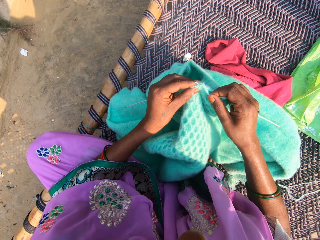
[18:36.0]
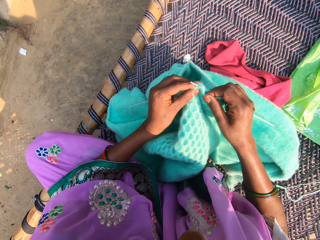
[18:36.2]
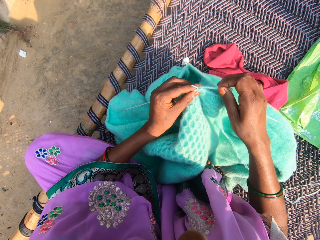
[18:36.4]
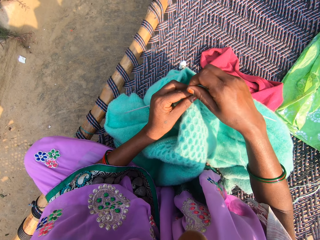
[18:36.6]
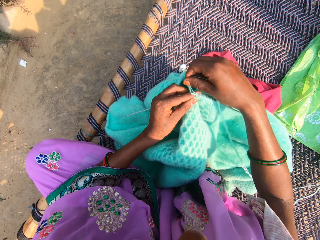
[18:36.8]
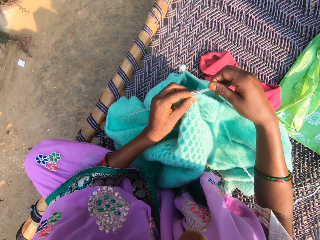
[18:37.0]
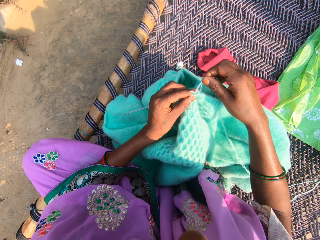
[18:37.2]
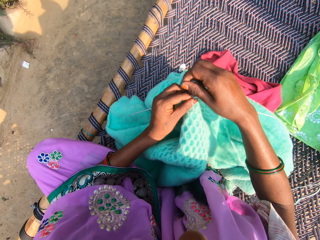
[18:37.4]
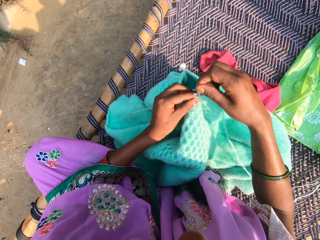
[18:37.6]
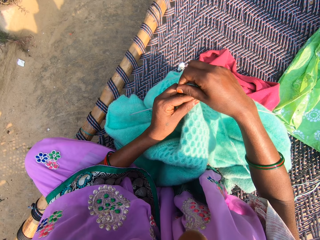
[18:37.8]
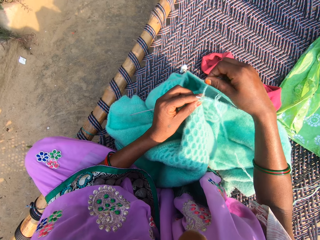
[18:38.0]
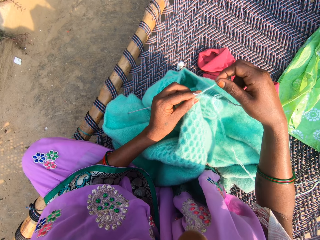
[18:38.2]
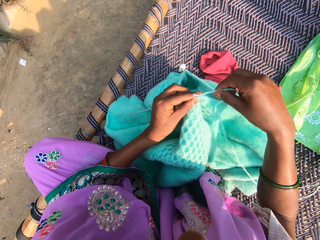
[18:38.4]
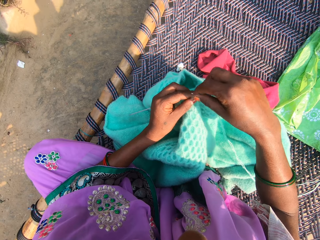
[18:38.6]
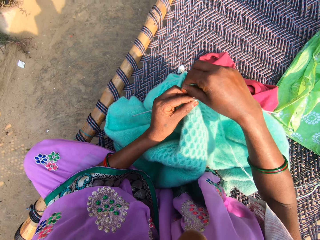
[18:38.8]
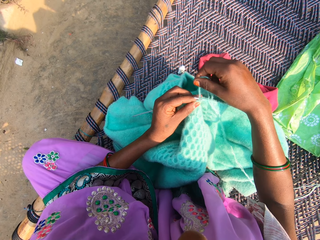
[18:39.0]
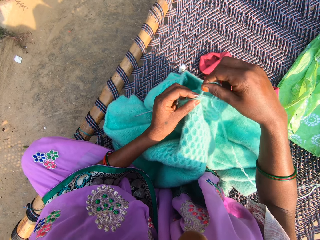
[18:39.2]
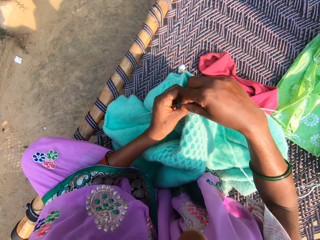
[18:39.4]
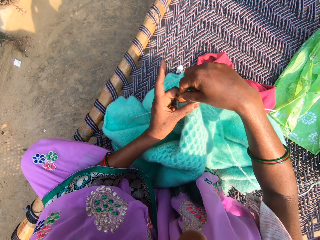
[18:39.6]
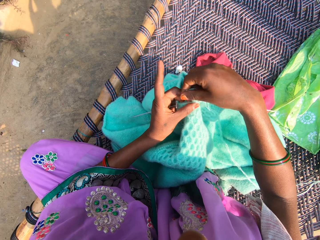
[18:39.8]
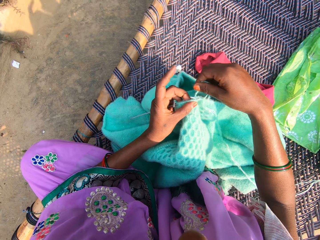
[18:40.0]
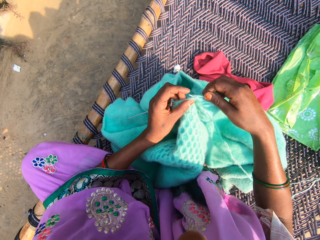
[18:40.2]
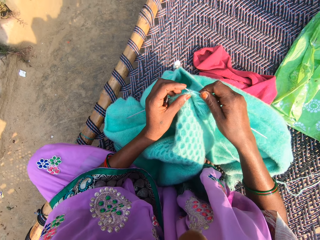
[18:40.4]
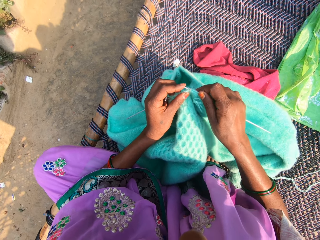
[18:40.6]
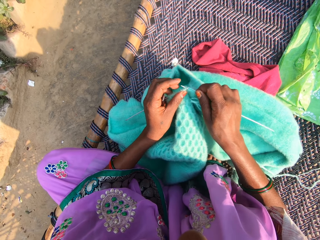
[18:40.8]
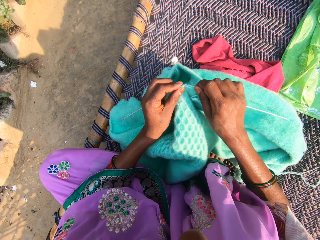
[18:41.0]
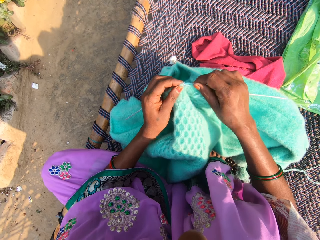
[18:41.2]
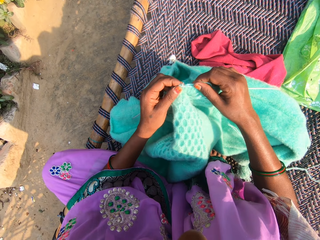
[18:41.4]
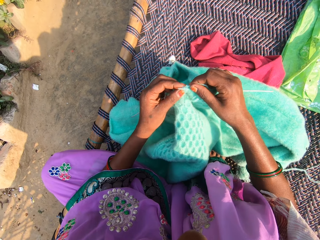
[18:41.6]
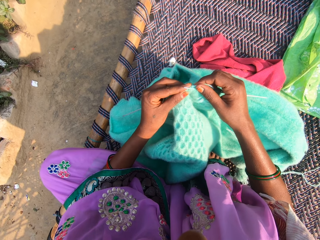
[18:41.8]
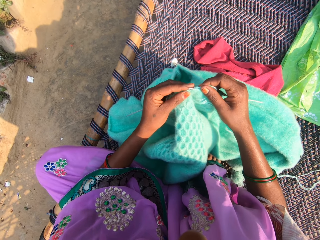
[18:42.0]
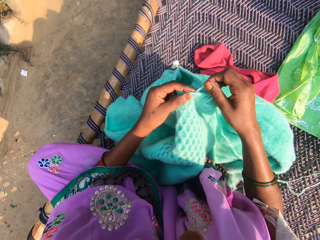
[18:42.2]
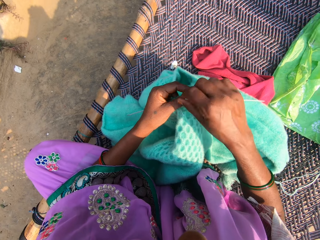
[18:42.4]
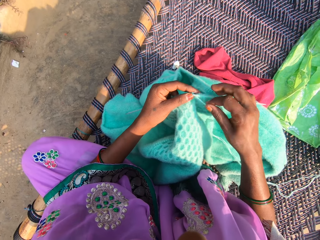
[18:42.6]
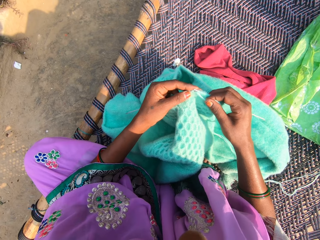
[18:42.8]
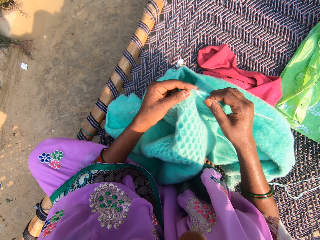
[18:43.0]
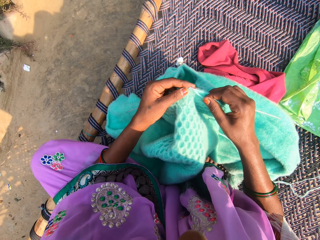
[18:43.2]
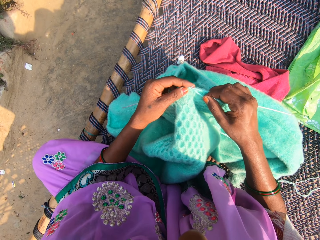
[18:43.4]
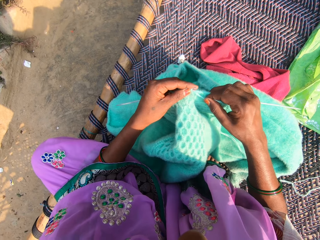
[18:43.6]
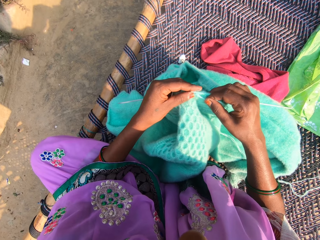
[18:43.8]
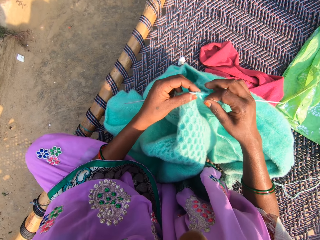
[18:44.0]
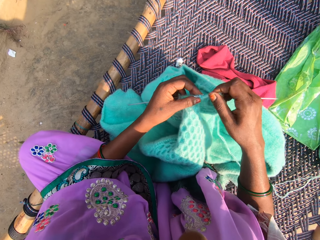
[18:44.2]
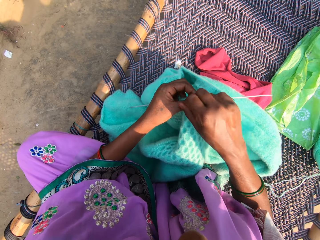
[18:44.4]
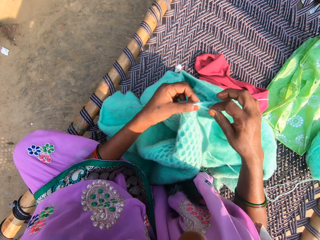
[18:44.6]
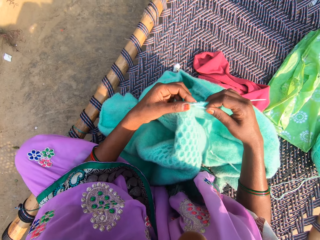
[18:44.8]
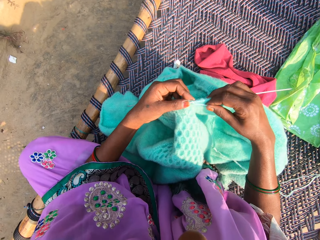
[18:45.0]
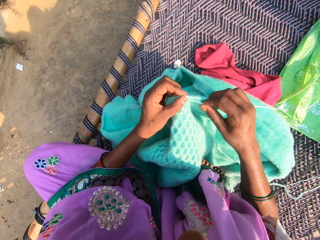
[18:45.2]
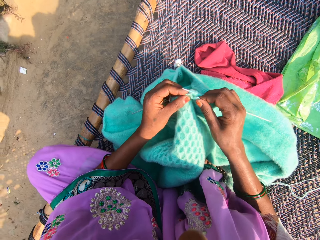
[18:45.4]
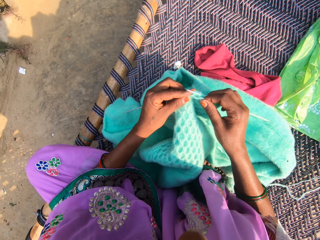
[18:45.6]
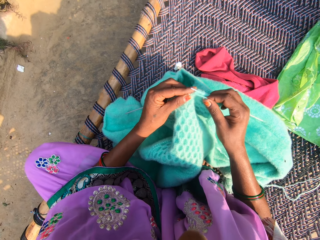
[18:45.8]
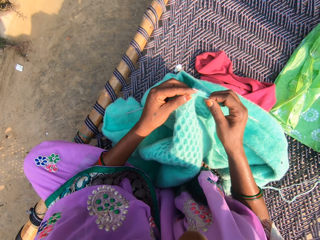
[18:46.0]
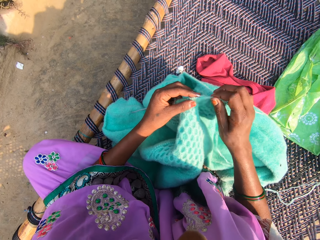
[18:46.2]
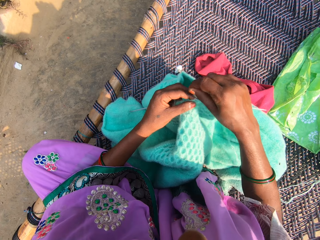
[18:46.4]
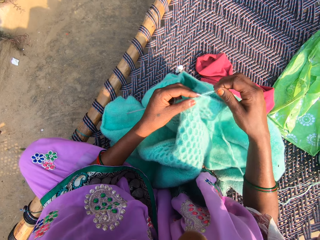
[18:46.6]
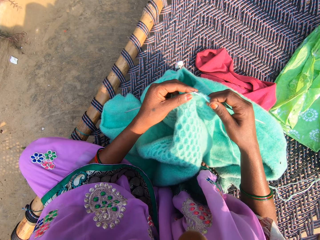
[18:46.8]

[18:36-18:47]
The camera wearer folds a thread on a needle. They fold the thread on the needle repeatedly. They knit using the needle. They fold the thread on the needle. They knit using the needle. They fold the thread on the needle. They knit using the needle.

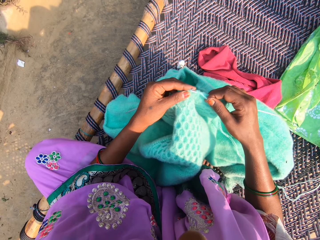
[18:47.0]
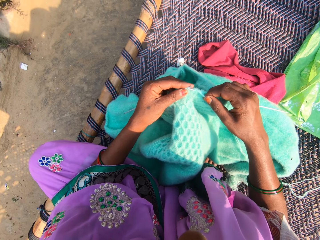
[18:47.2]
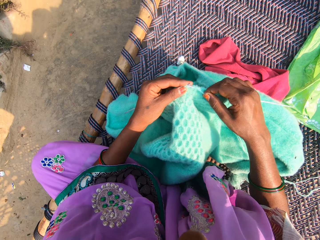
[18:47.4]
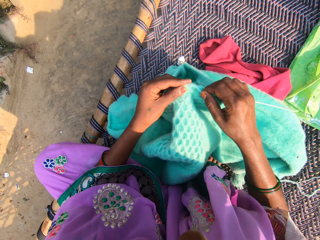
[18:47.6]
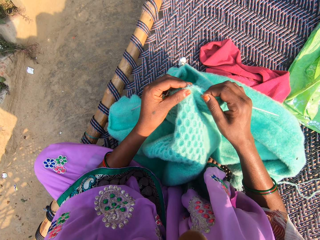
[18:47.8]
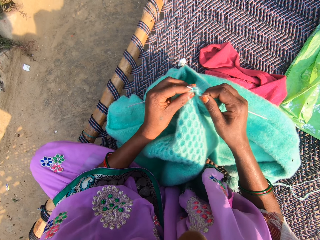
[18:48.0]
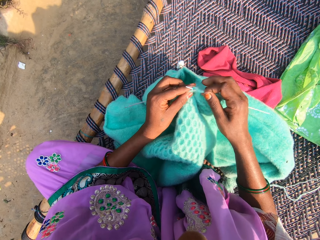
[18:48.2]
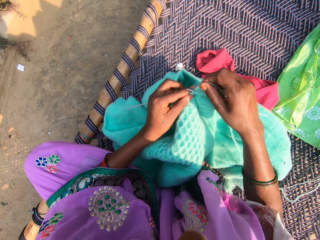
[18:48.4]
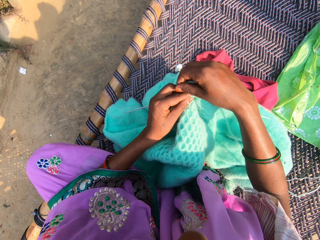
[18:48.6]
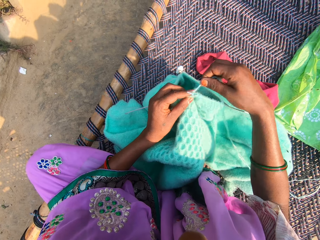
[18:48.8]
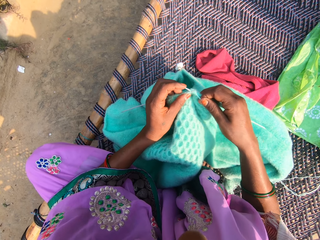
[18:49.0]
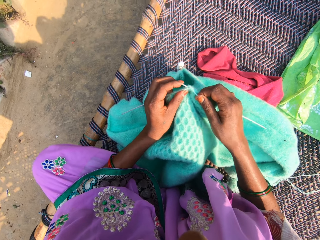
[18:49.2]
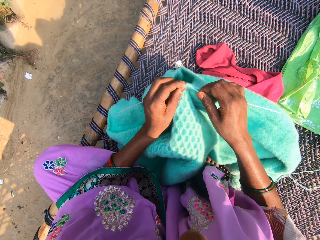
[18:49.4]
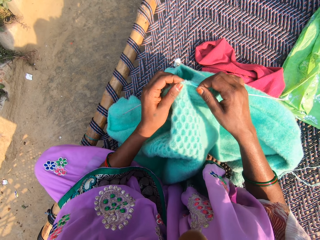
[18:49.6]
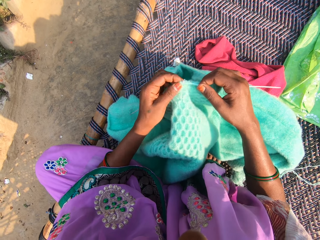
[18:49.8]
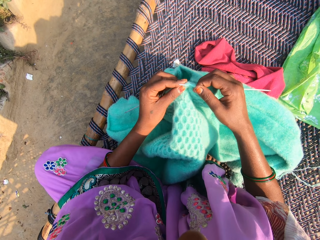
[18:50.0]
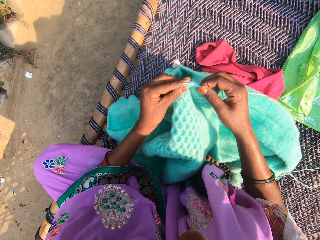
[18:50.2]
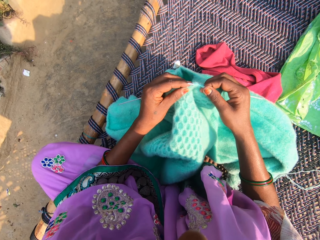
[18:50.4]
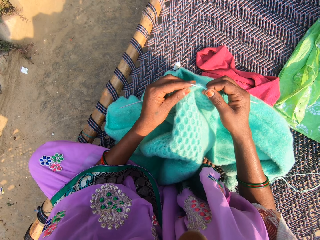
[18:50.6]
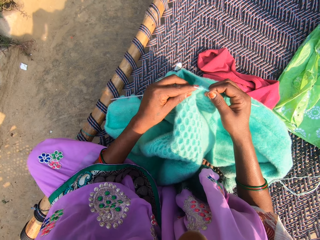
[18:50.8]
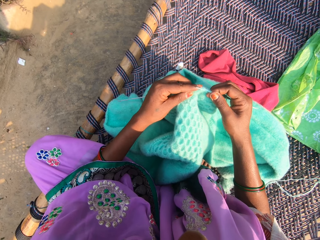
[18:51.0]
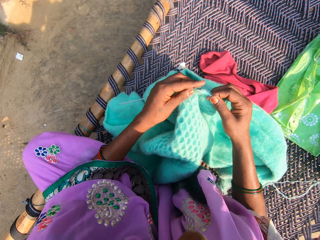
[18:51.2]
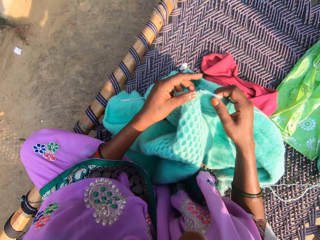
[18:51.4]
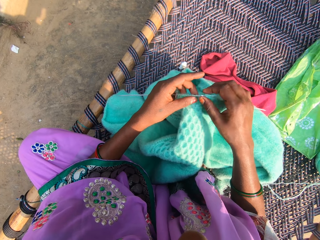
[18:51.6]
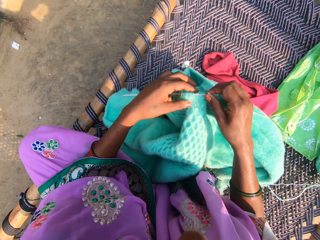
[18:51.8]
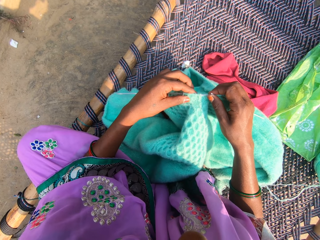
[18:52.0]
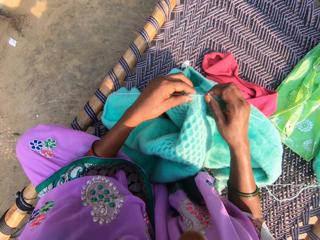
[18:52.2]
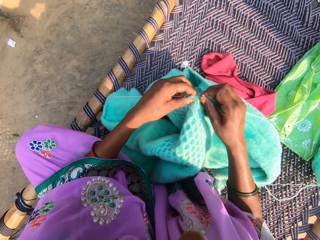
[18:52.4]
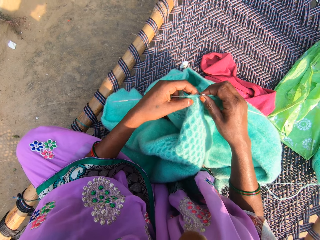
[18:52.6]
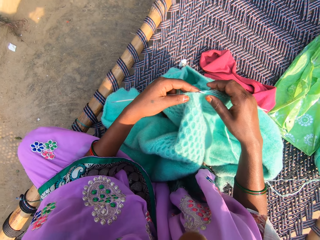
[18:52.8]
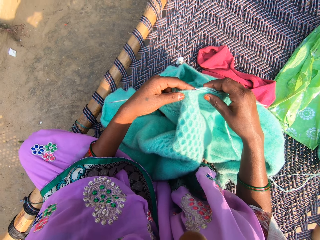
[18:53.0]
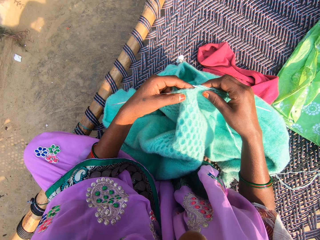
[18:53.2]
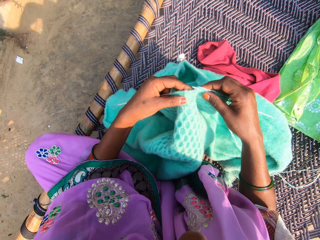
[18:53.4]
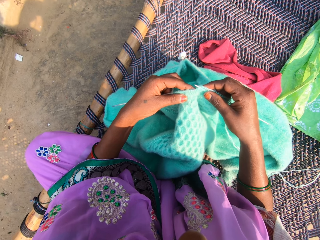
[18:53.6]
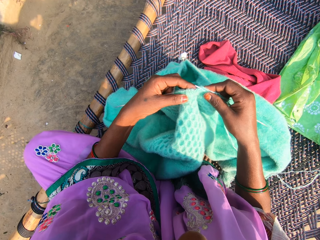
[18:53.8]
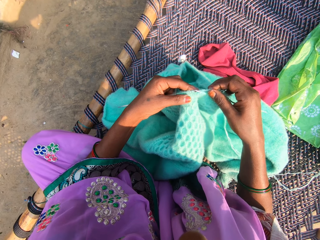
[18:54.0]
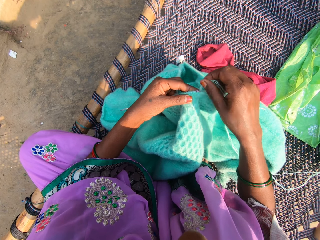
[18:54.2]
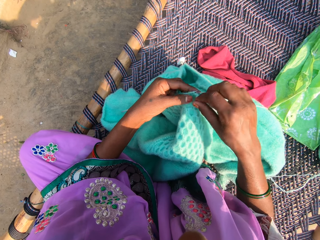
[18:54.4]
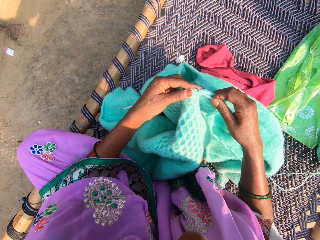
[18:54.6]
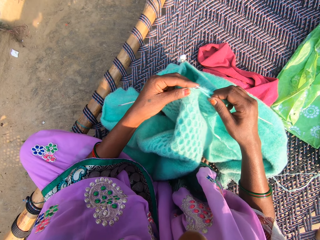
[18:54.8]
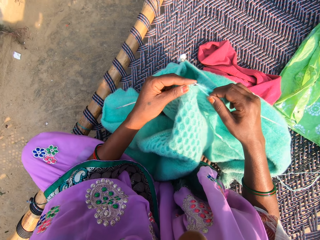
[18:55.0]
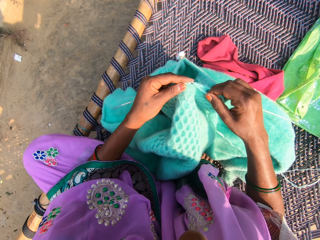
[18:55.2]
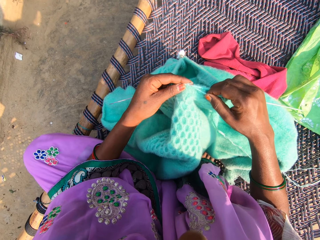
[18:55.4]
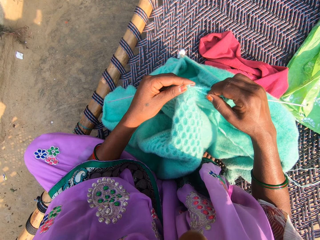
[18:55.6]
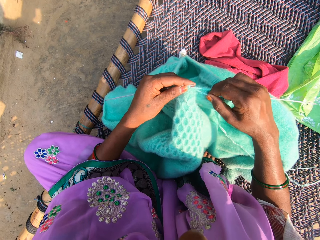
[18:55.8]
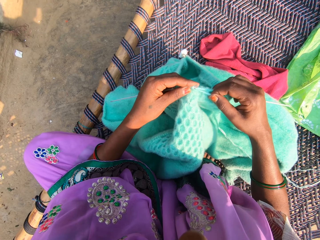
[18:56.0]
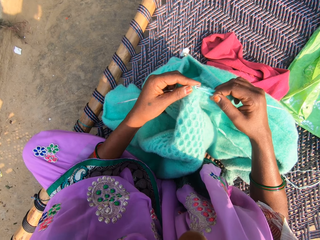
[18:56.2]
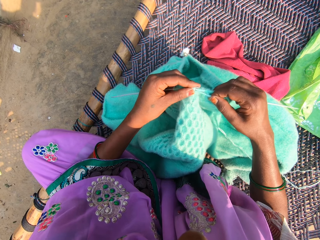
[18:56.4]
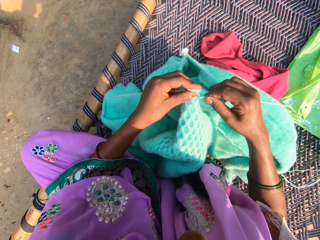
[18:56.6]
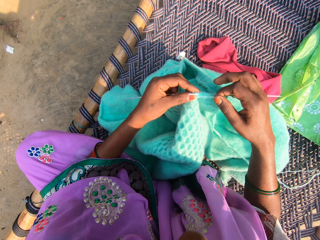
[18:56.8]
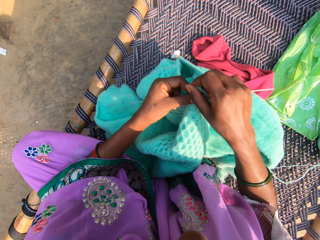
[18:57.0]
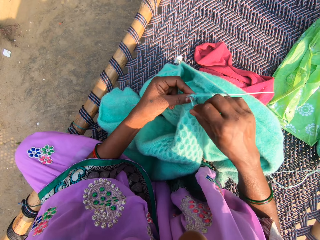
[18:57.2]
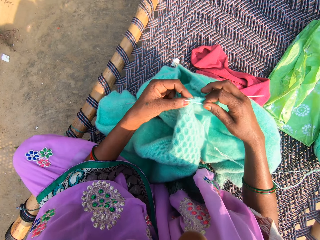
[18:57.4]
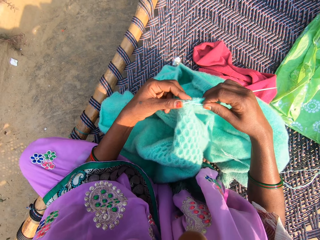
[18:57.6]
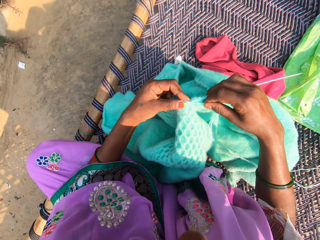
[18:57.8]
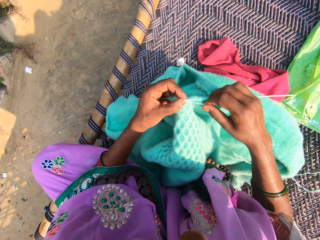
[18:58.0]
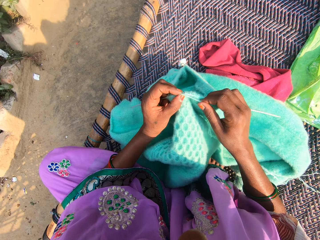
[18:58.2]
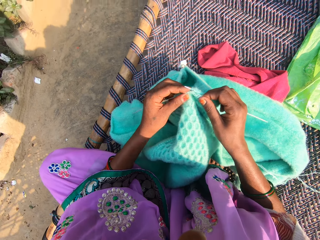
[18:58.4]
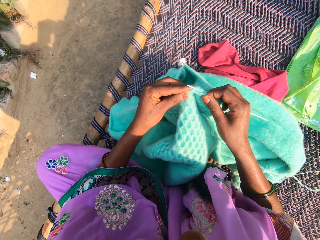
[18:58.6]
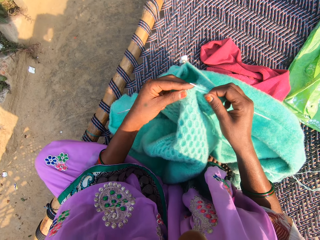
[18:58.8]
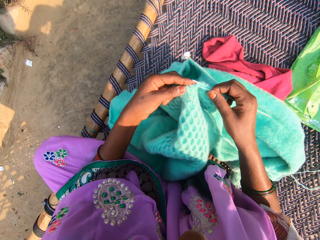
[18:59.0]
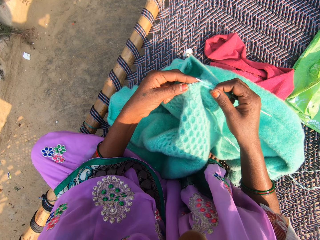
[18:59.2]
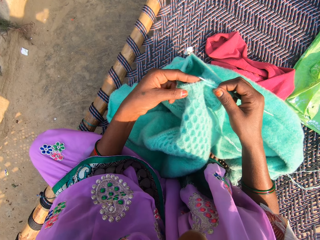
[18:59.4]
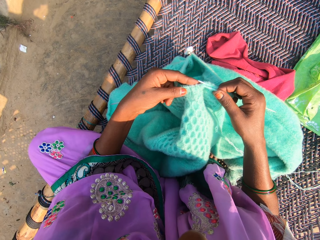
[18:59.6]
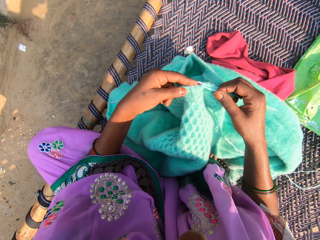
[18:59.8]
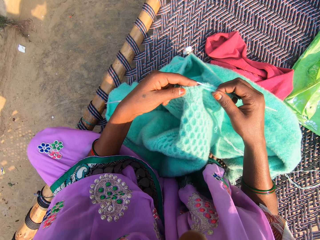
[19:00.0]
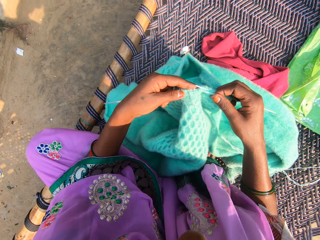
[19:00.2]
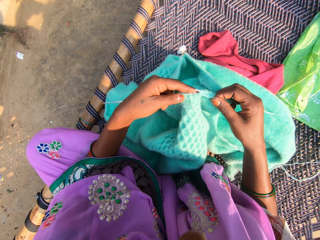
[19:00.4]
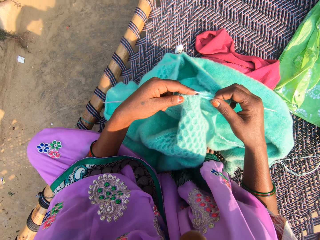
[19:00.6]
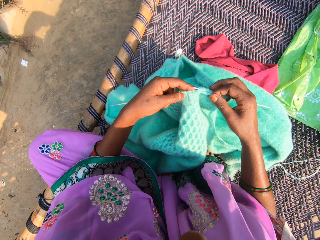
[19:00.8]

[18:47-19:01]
The camera wearer folds a thread on a needle. They knit using the needle. They fold the thread on the needle. They knit using the needle. They push the thread. They fold the thread on the needle. They knit using the needle. They fold the thread on the needle. They knit using the needle.
